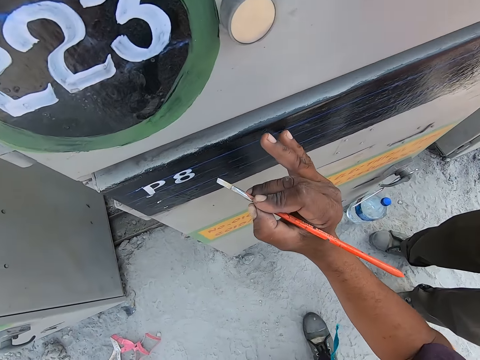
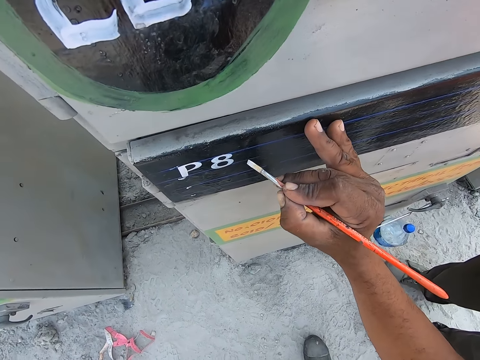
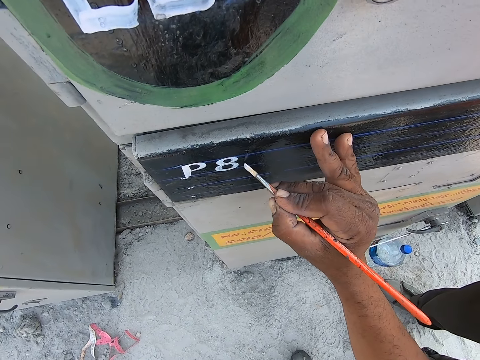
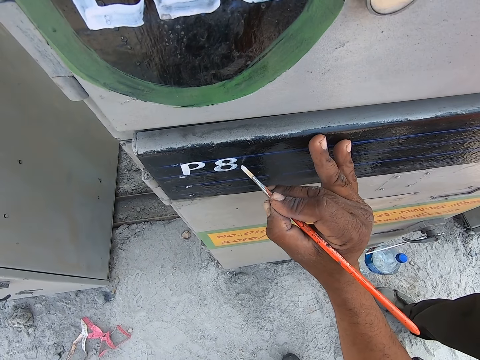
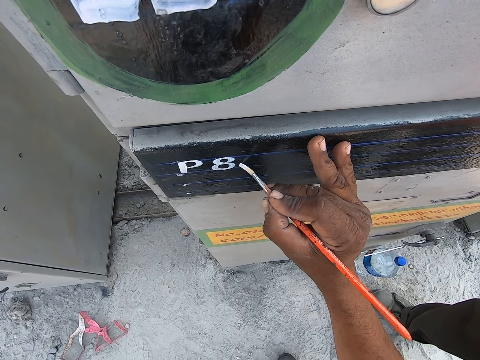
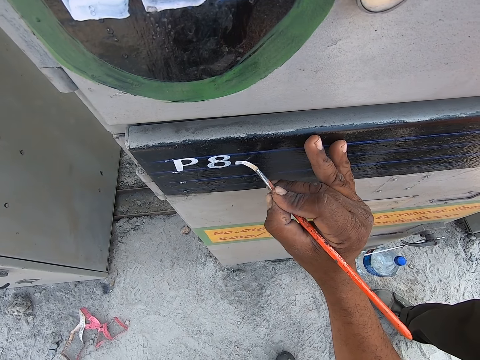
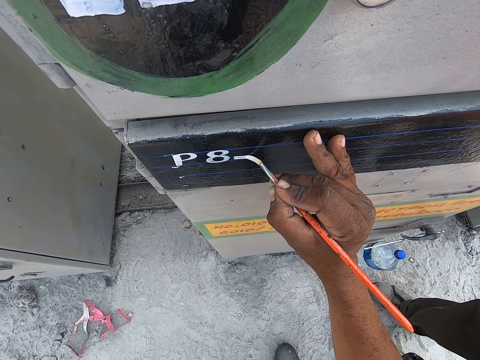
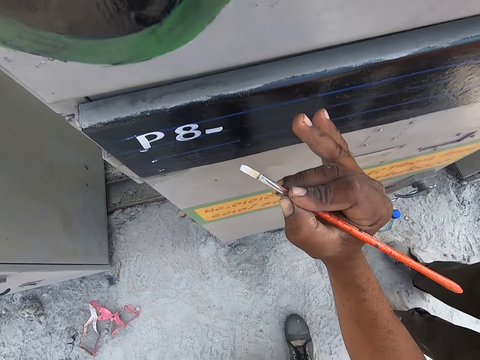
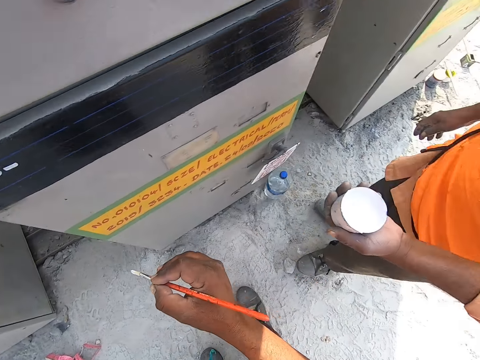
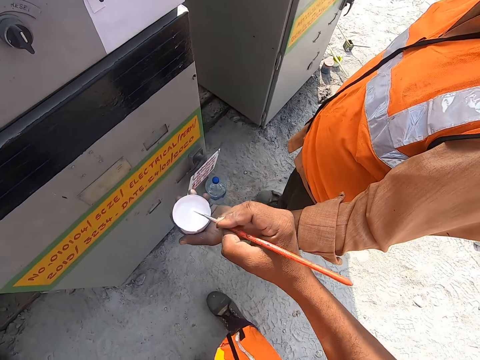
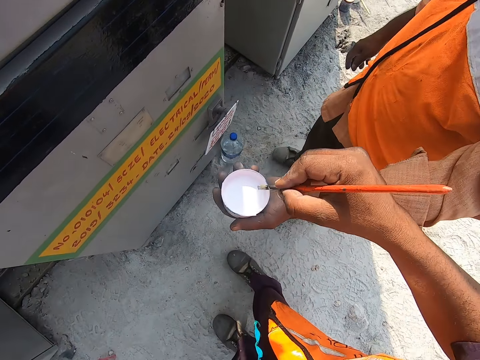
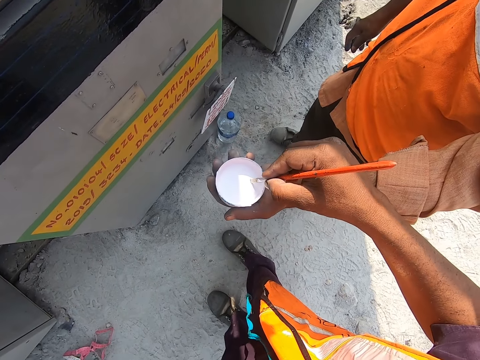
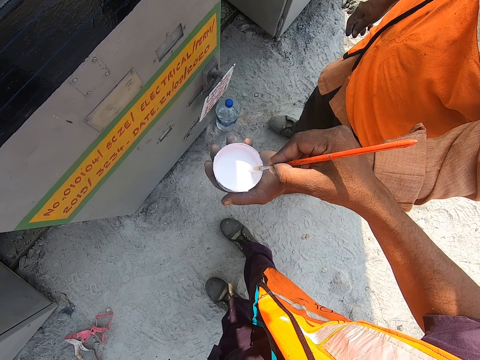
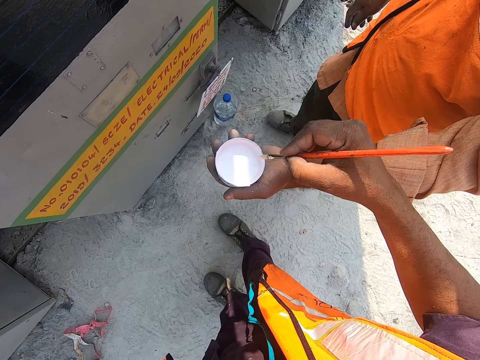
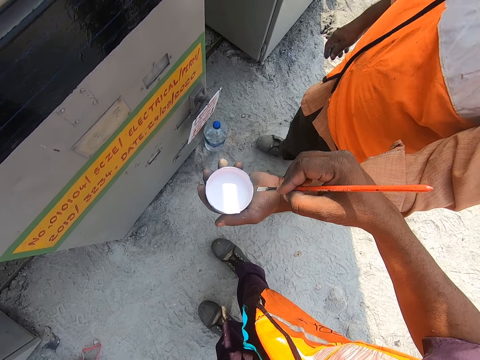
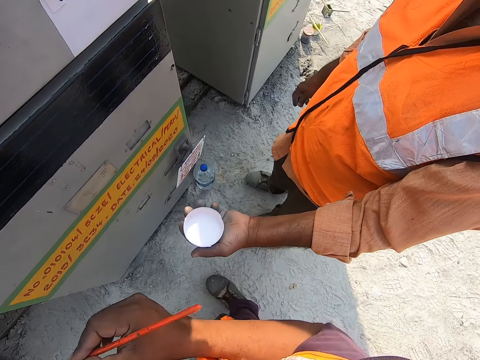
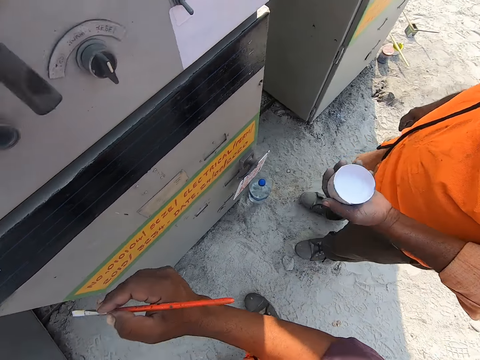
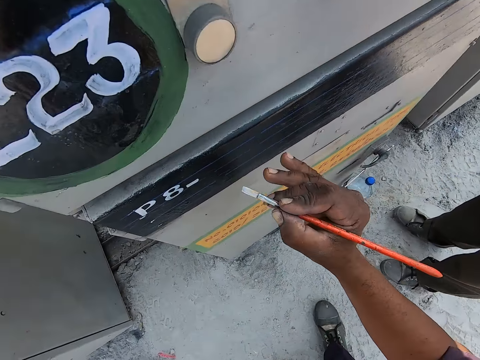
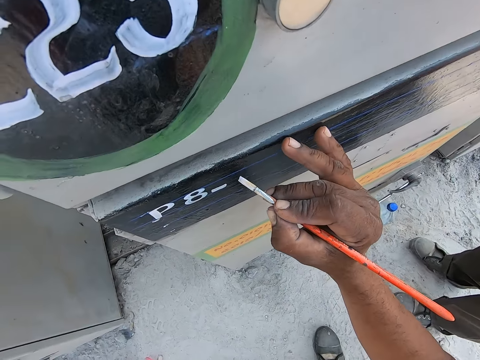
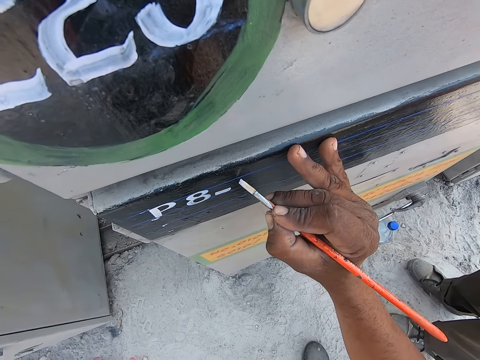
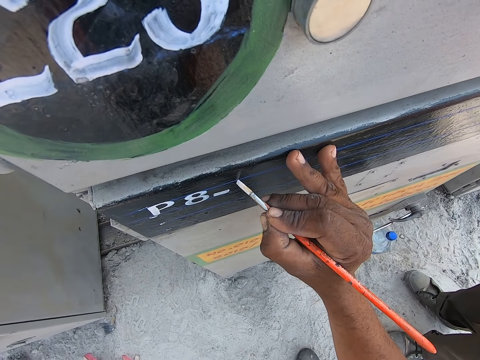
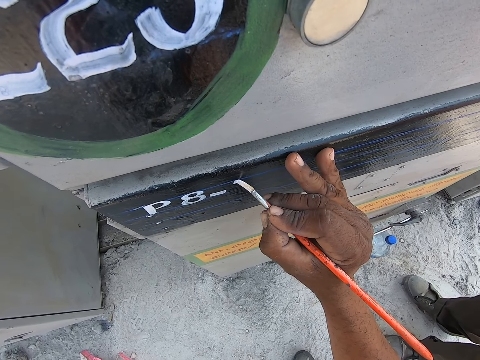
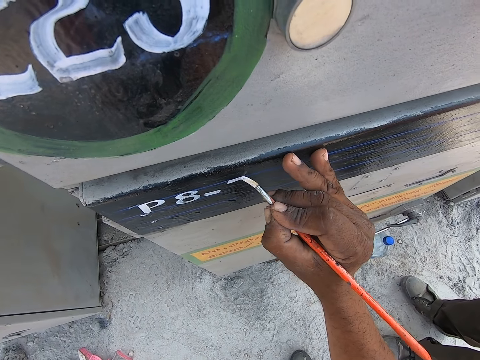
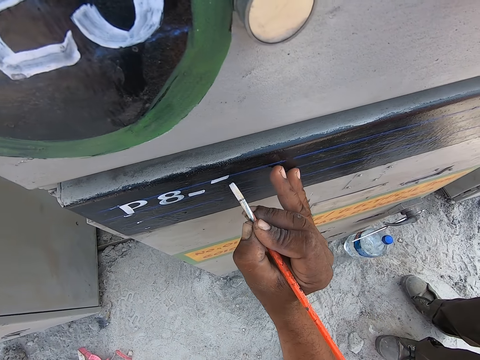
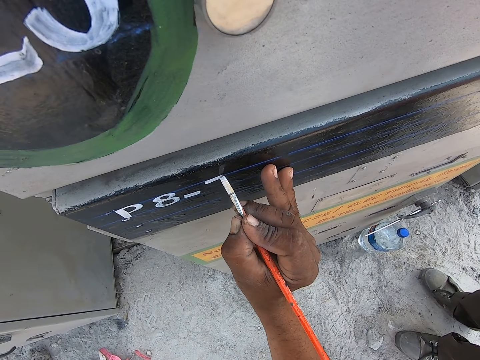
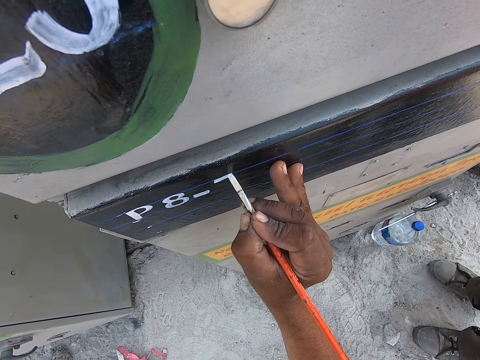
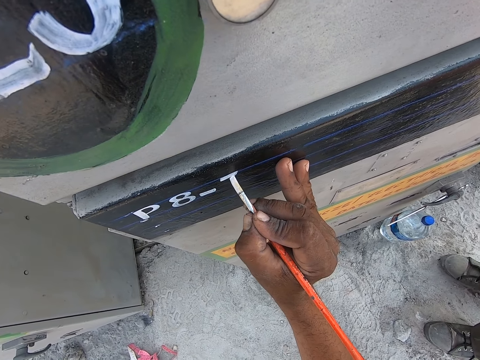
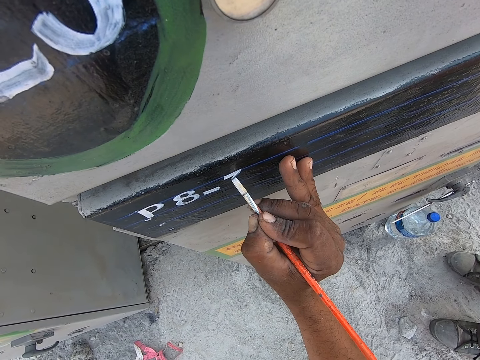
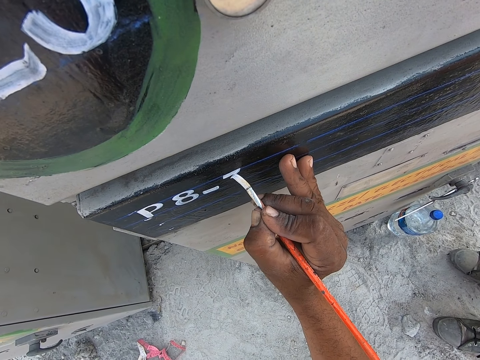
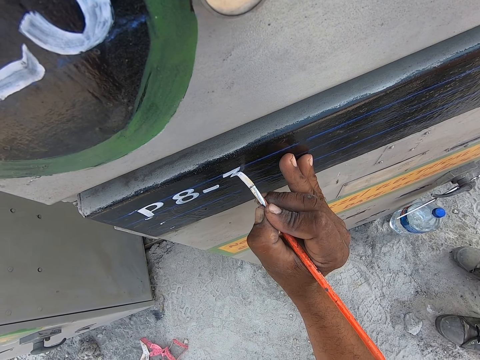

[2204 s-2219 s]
The camera wearer paints art with a painting brush. They take paint from the painting can. They paint the pump starter machine with a paintbrush.

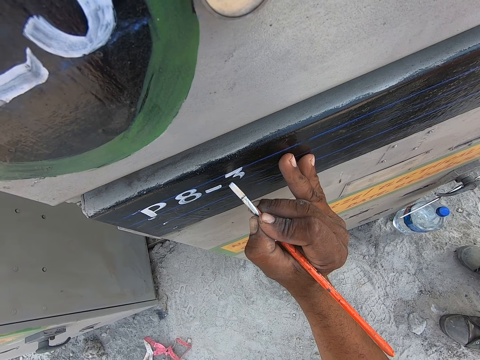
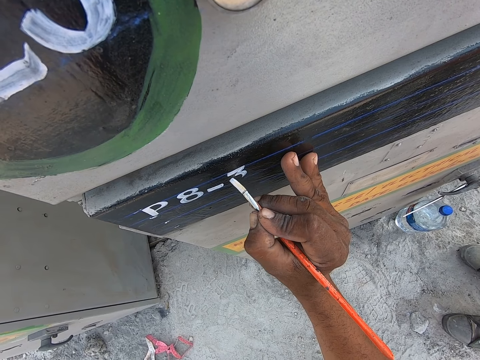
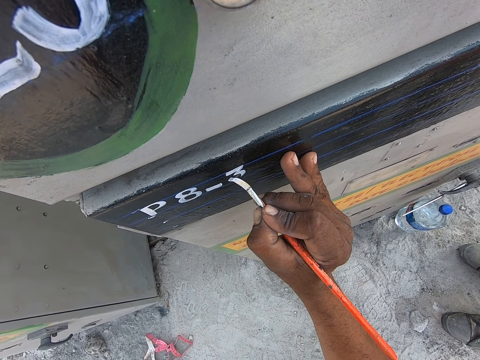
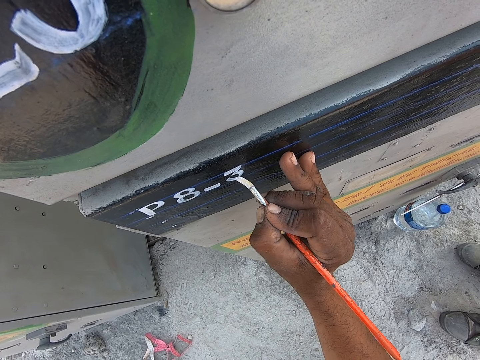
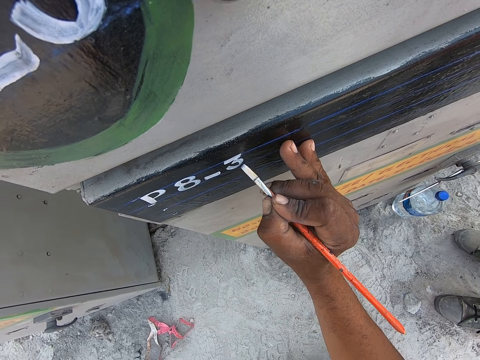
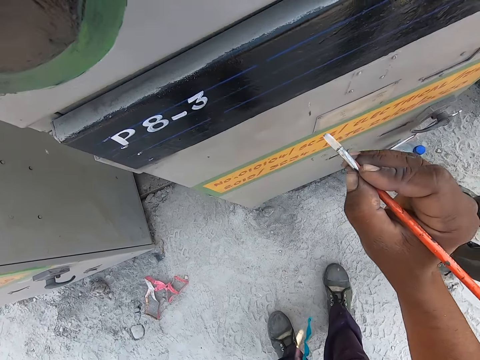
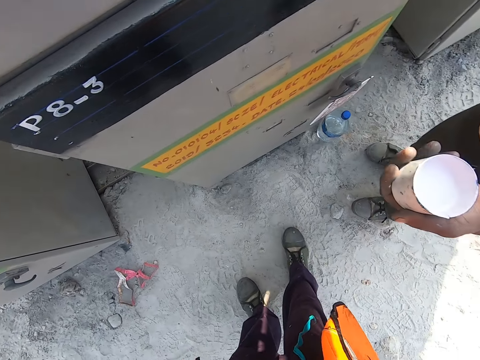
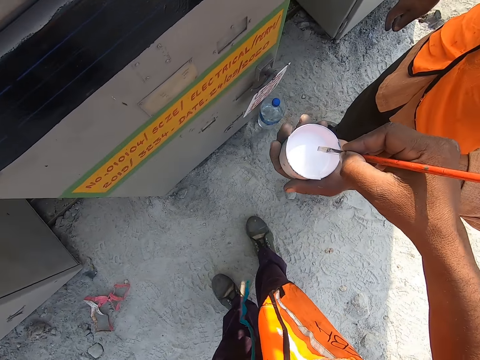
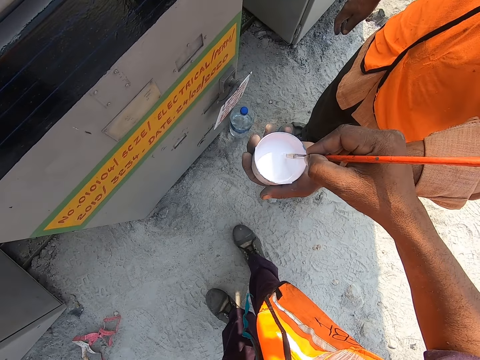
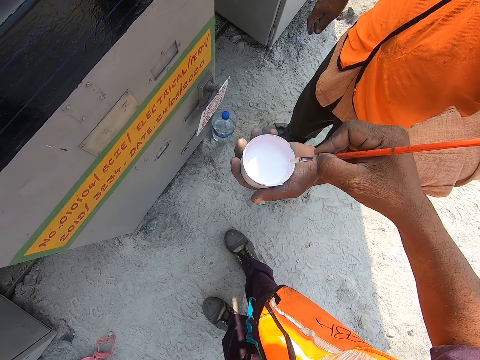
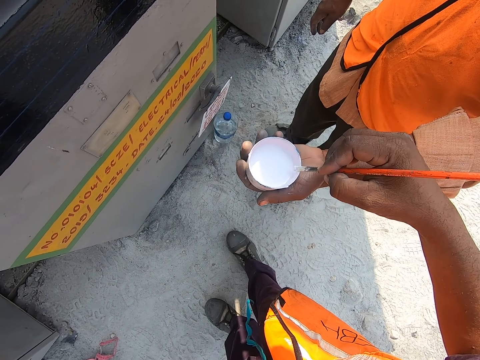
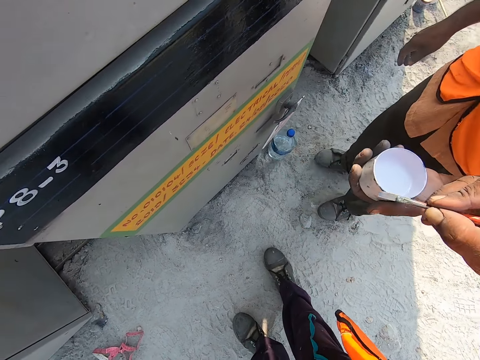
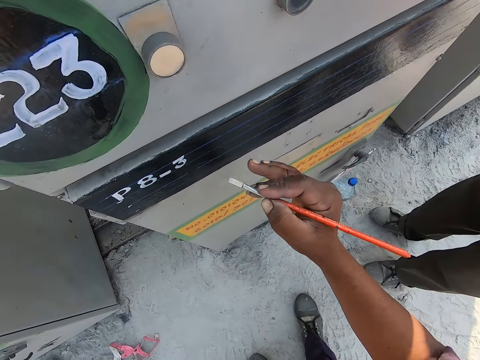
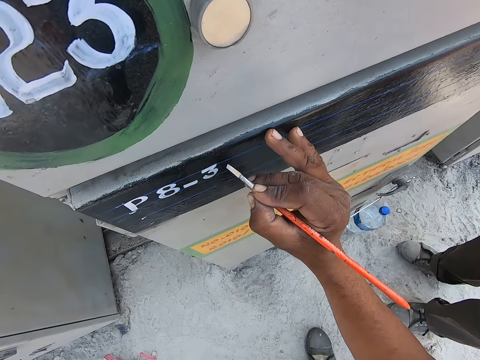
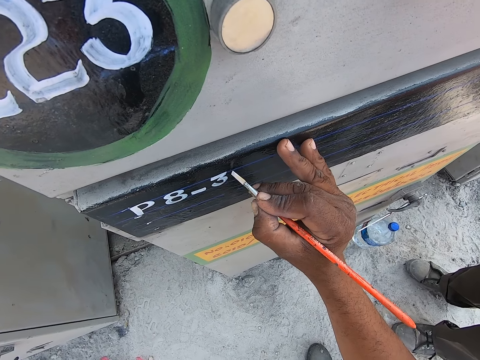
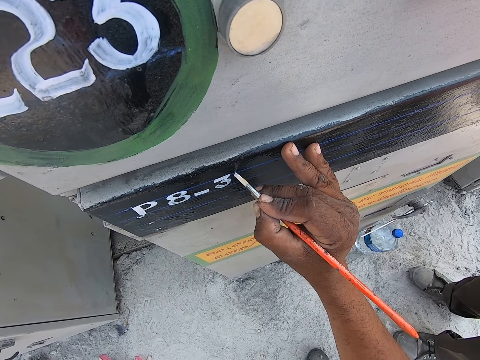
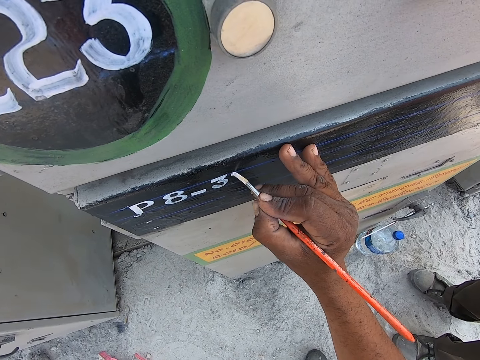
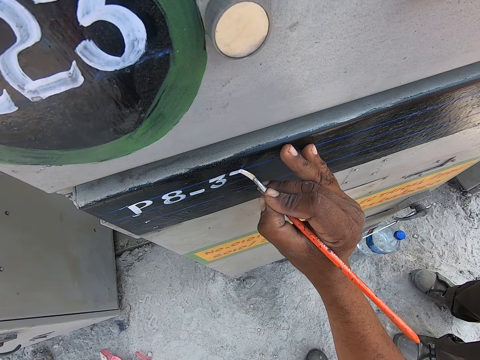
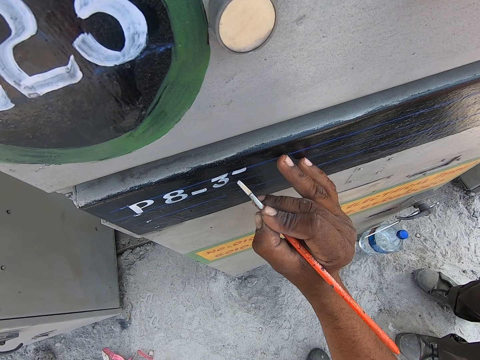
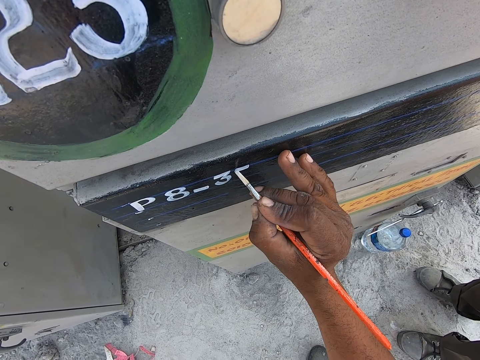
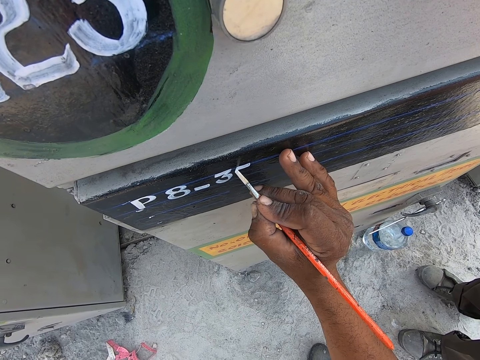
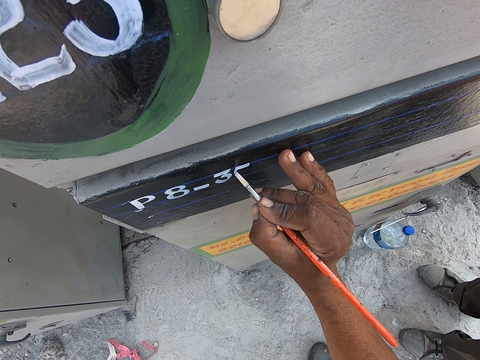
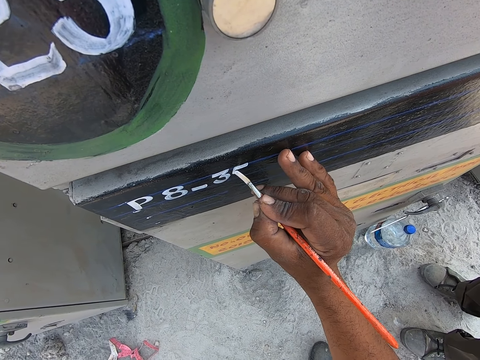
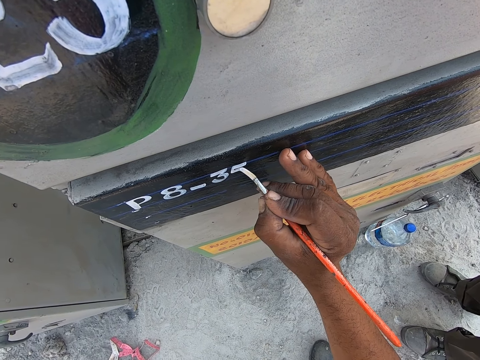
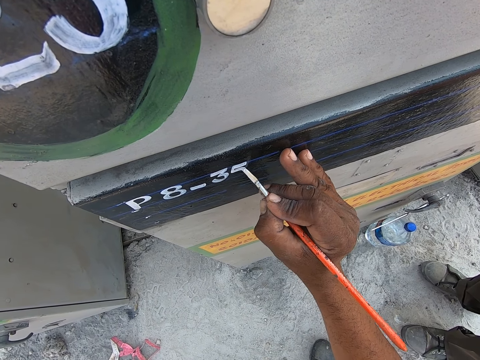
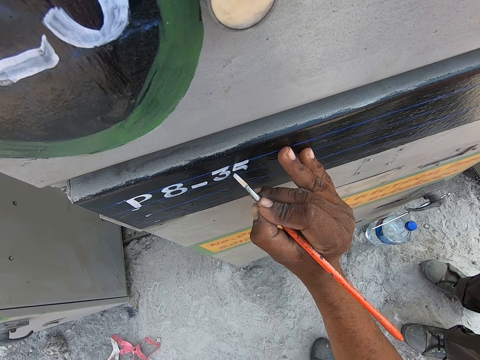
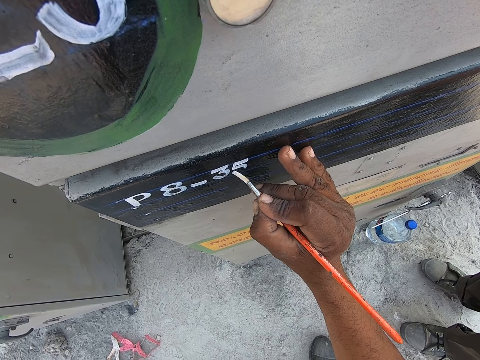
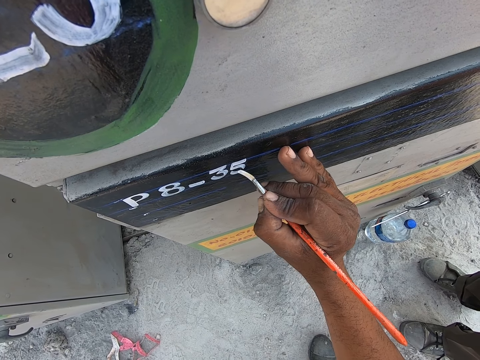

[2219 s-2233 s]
The camera wearer takes paint from the painting can. They paint art with a painting brush.
